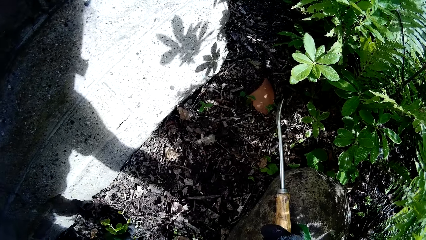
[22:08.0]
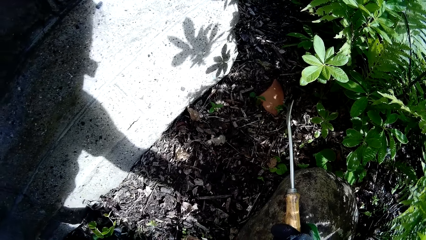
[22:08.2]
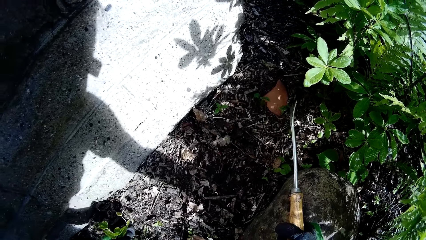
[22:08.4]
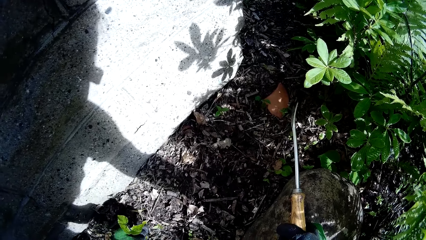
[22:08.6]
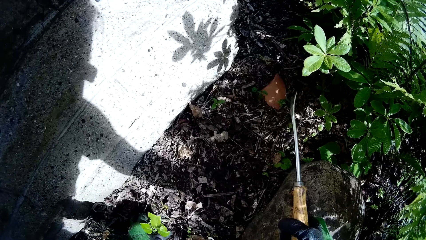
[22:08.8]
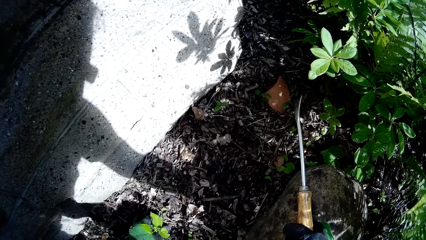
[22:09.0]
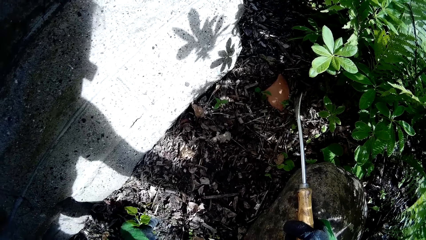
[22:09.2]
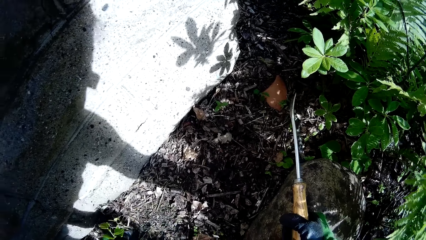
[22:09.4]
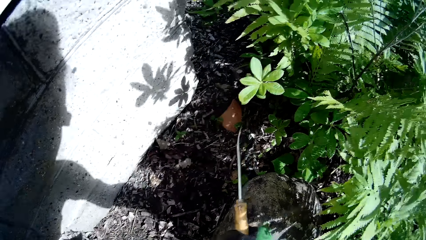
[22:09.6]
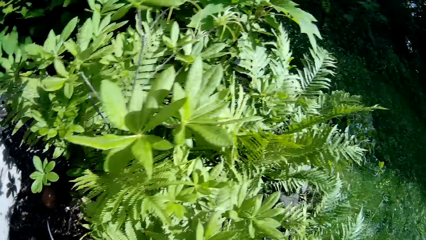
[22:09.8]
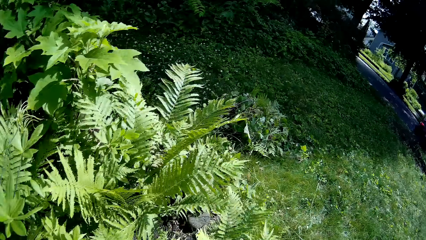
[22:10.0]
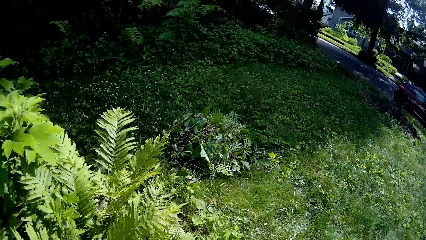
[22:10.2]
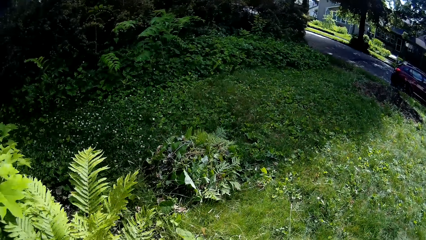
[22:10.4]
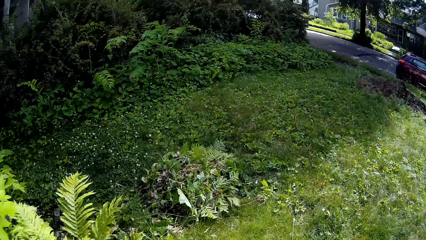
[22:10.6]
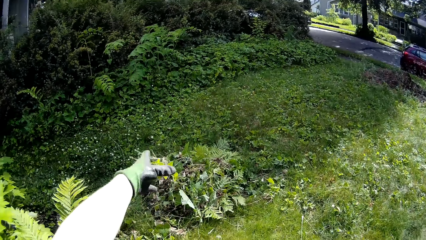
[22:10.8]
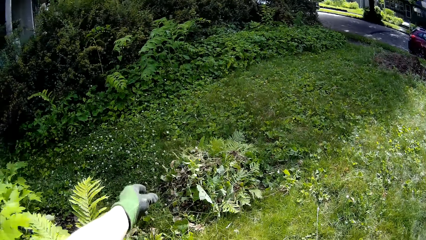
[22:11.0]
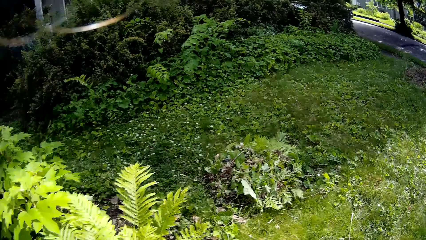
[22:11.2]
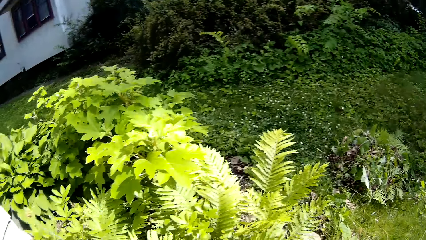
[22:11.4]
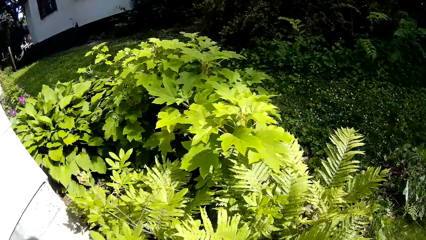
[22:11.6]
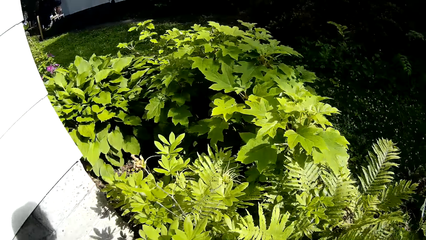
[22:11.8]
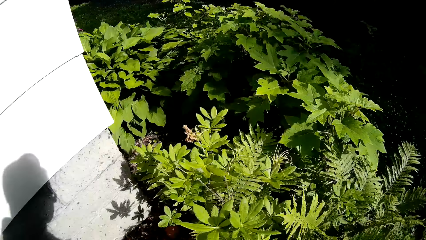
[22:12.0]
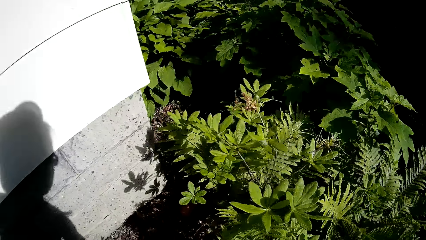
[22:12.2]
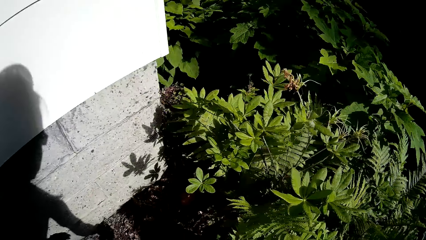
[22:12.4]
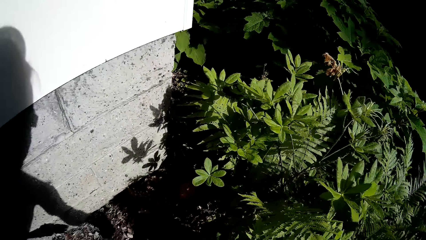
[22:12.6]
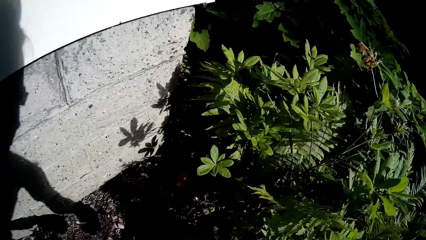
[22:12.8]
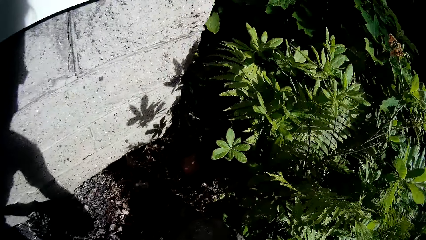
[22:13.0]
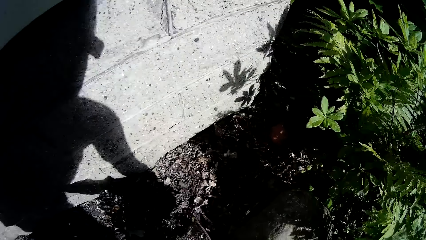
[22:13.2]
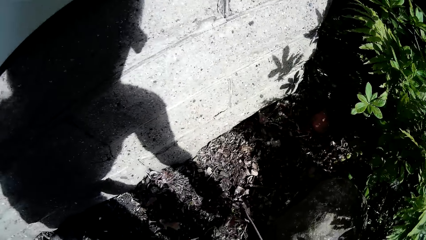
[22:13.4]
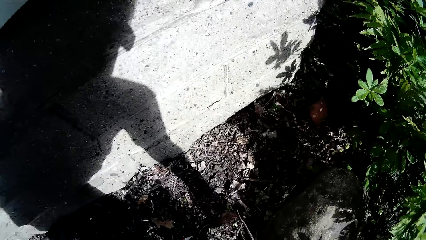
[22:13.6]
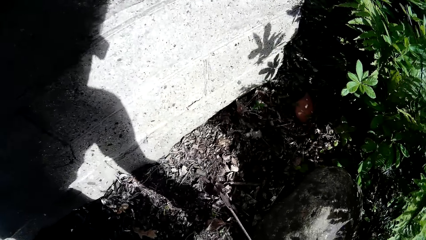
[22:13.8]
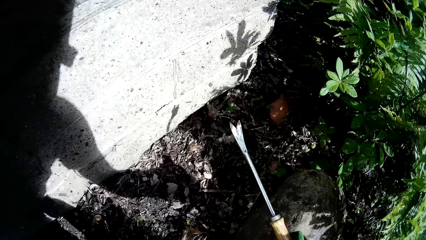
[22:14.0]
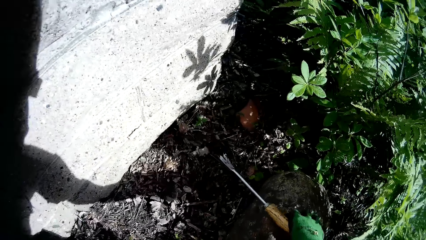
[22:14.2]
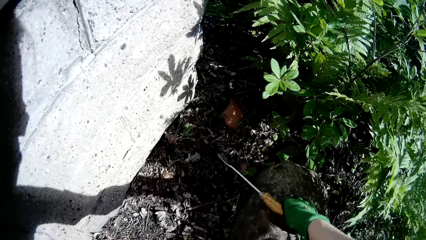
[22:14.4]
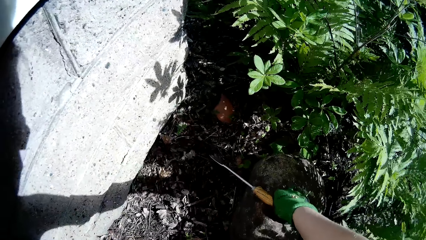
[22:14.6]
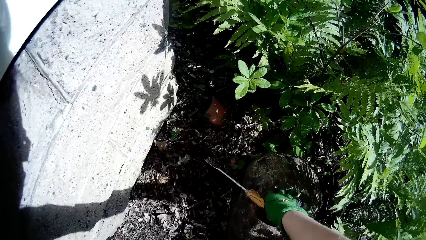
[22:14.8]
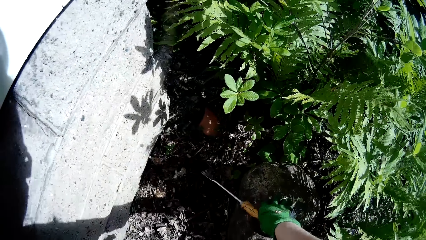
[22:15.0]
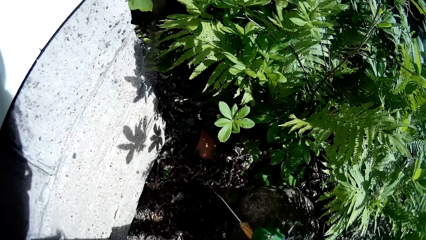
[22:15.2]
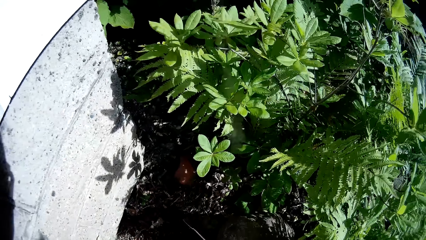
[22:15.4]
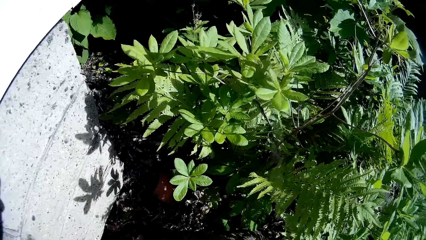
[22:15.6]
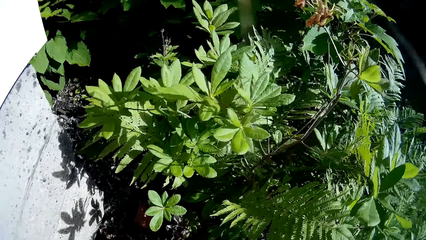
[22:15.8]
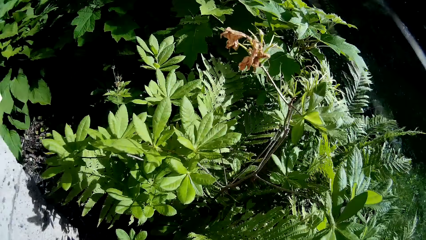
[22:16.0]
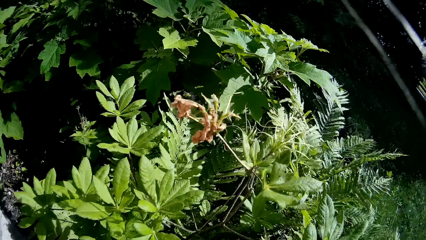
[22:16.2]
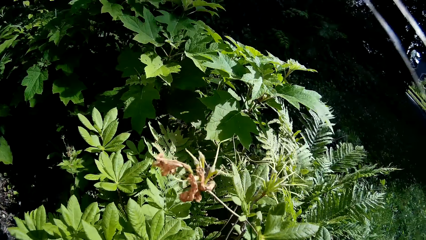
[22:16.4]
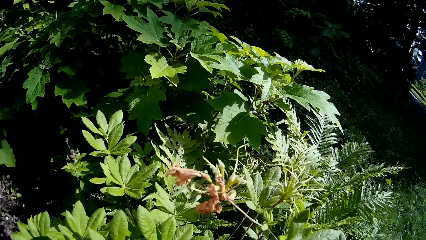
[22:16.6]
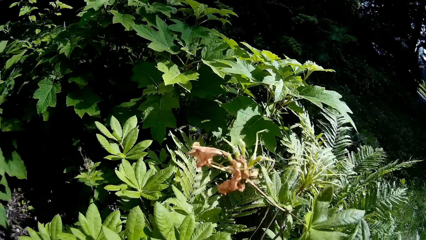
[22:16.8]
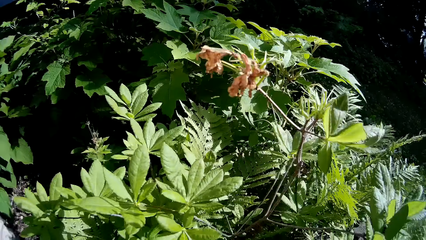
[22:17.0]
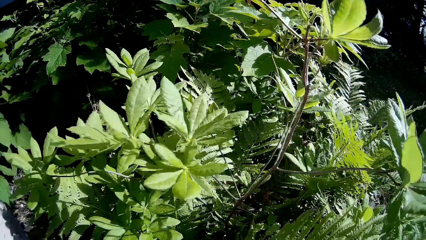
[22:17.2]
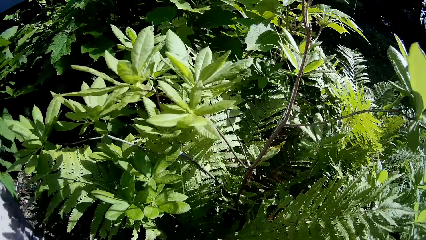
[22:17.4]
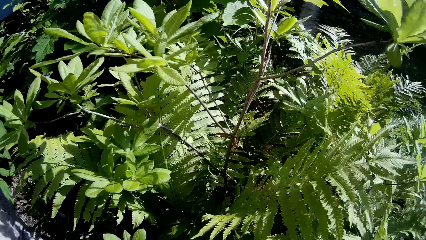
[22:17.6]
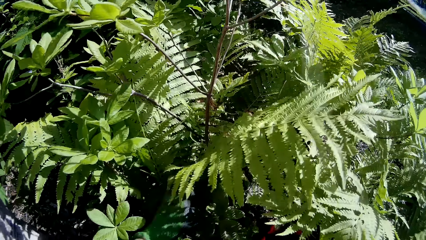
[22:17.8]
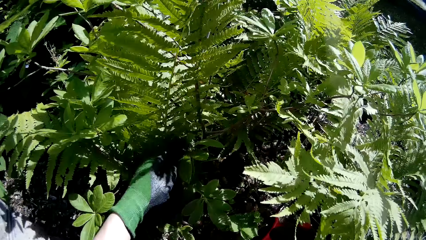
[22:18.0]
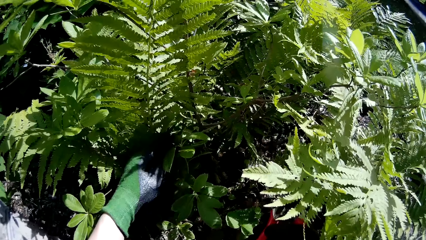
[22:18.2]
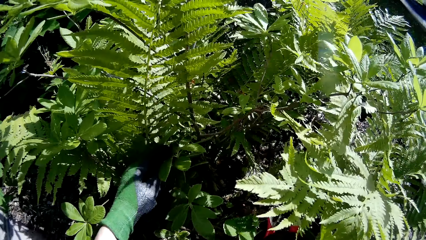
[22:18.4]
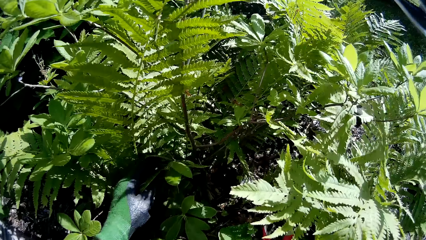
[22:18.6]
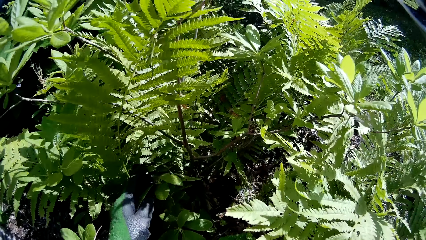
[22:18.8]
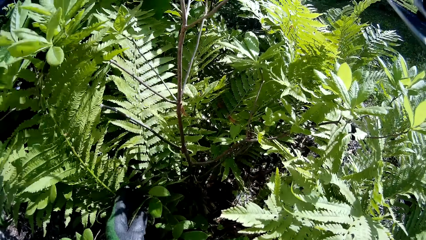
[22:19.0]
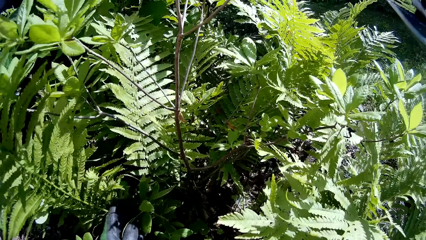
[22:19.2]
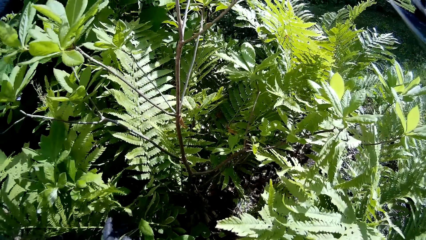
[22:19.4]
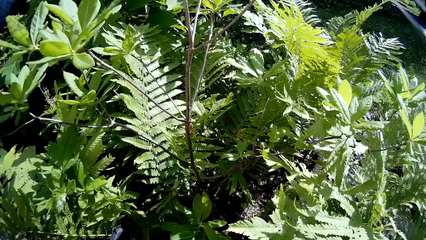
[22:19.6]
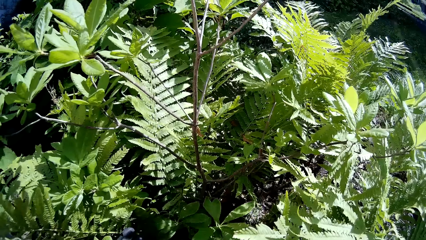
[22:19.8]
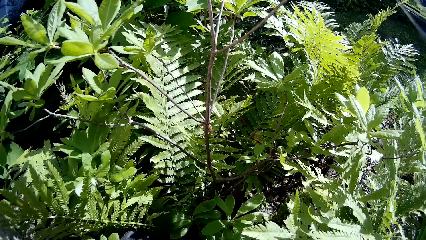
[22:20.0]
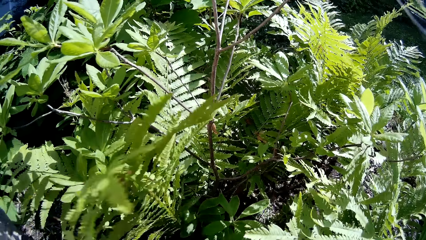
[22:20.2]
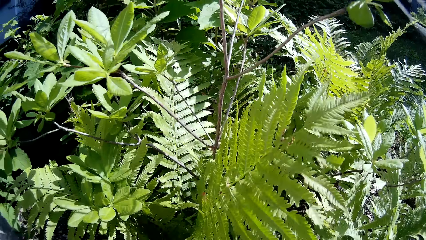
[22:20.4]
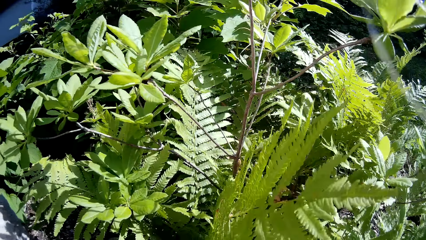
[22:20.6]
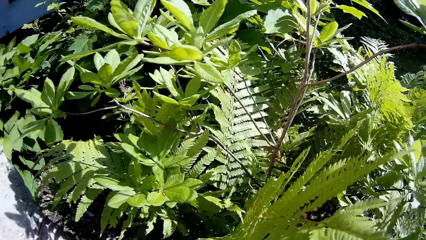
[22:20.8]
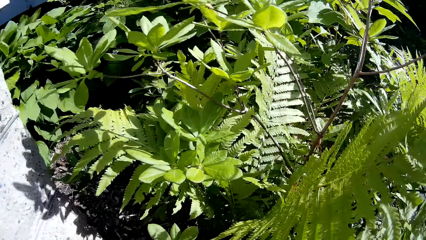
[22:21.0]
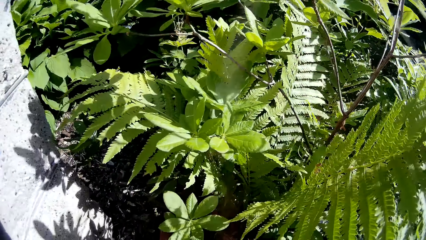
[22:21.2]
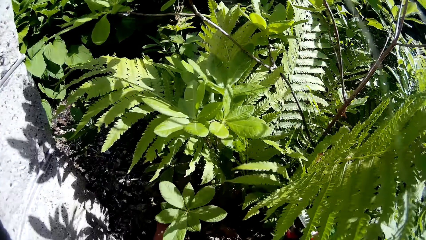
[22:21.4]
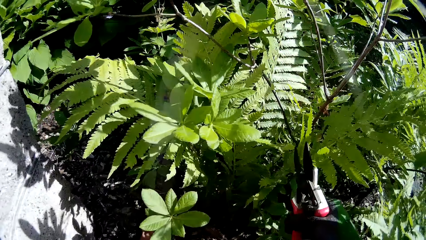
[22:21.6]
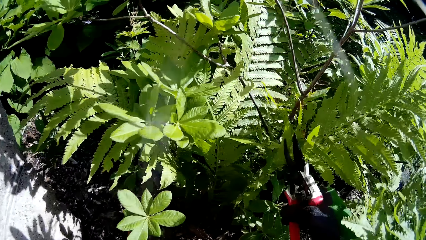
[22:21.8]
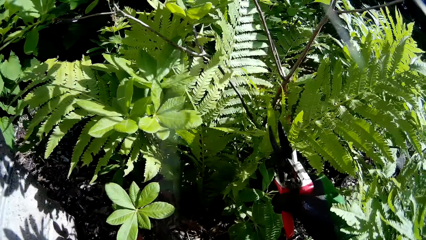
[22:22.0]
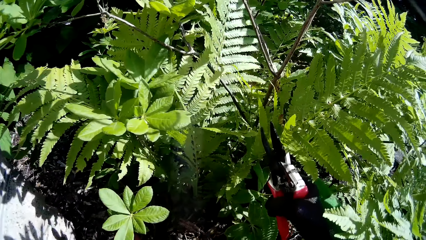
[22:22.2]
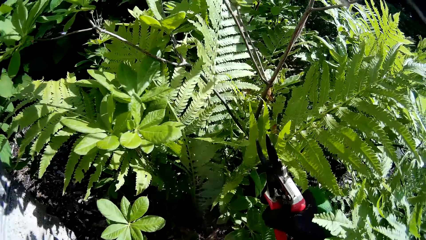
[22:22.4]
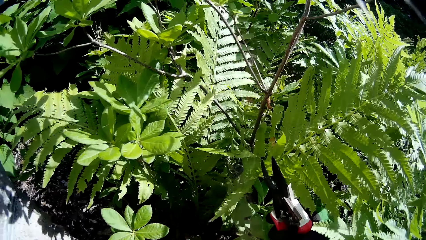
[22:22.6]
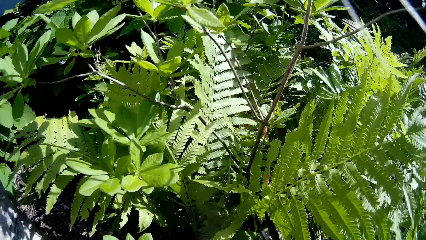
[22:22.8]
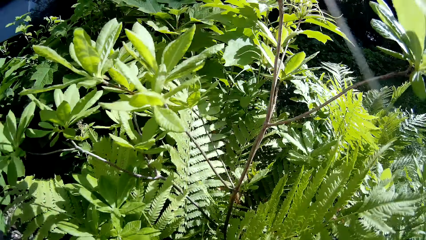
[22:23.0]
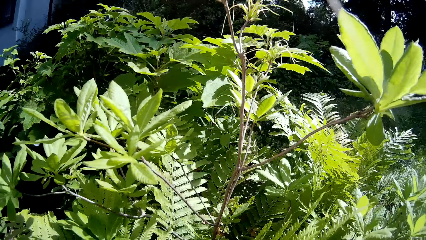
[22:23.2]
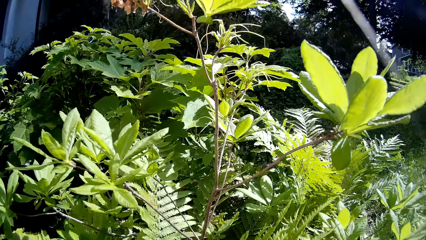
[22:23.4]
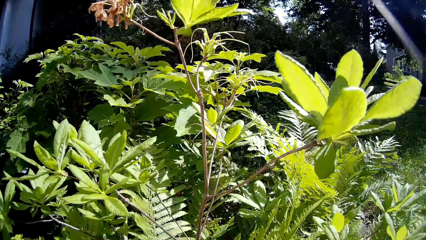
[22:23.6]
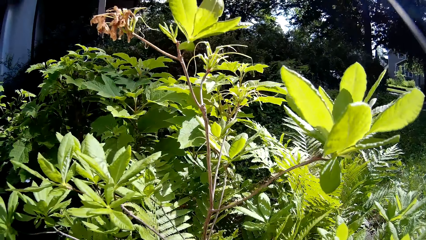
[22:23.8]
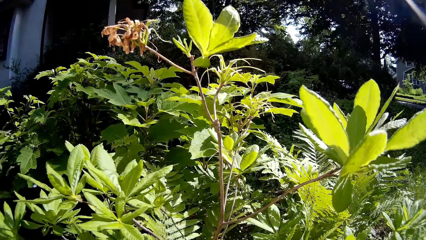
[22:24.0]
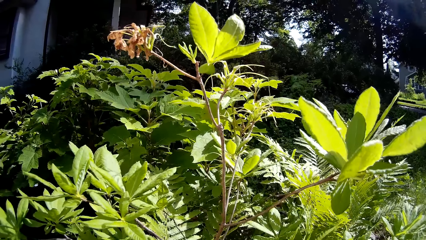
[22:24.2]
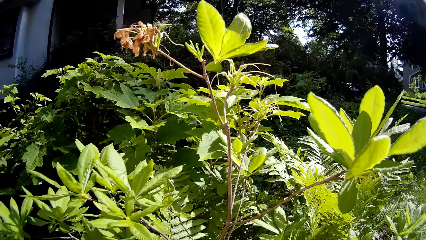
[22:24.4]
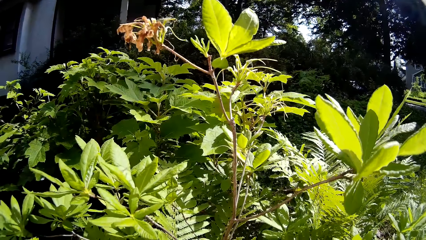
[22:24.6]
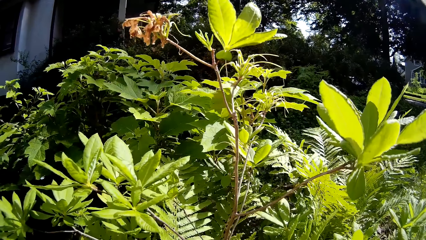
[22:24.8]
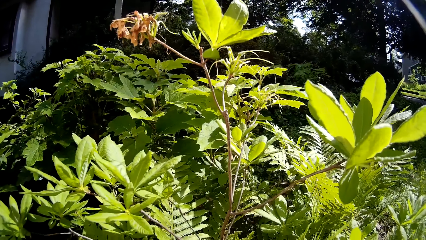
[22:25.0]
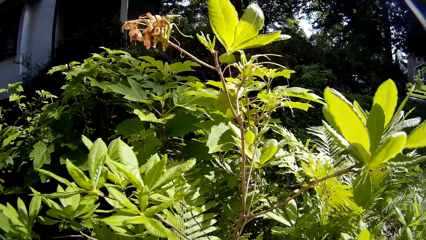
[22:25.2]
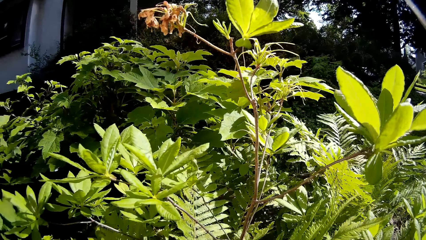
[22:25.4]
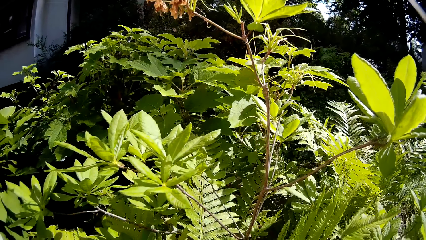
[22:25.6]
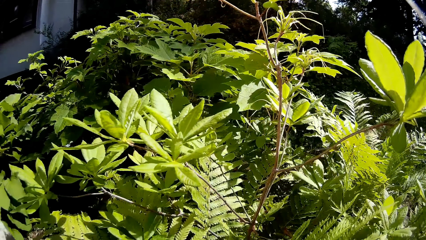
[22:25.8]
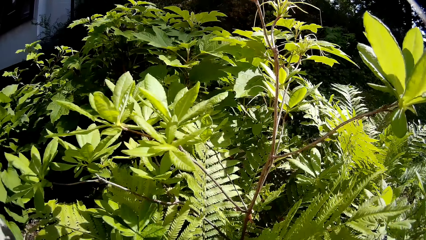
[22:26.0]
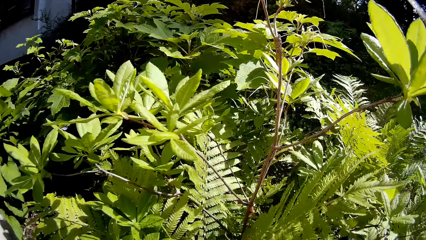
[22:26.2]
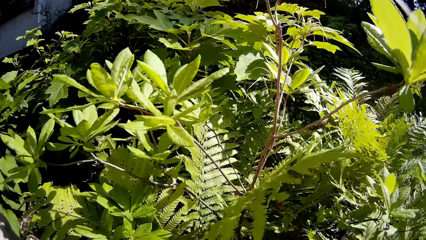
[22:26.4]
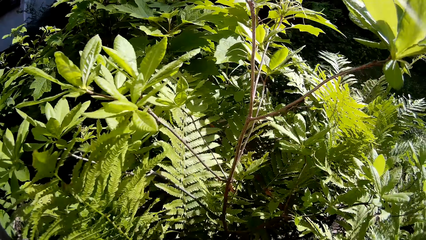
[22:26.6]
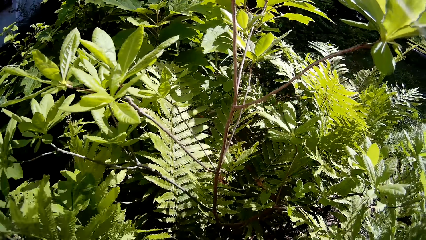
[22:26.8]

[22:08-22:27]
The camera wearer throws the uprooted weed on the ground with her right hand. She uproots weed with the weed cutter in her right hand. She pushes a fern plant to the left with her left hand. She looks through the plants. She pushes the fern plant to the right with a pruner in her right hand.
